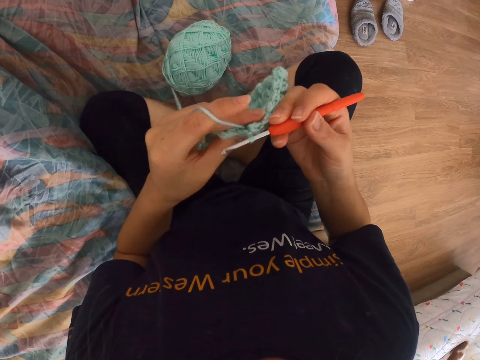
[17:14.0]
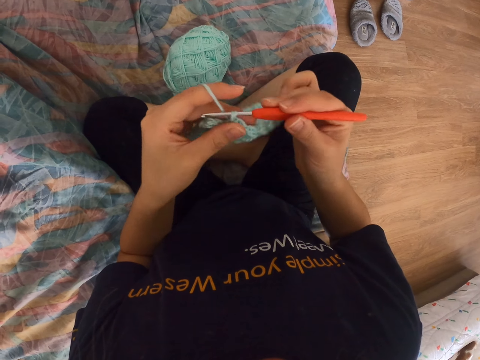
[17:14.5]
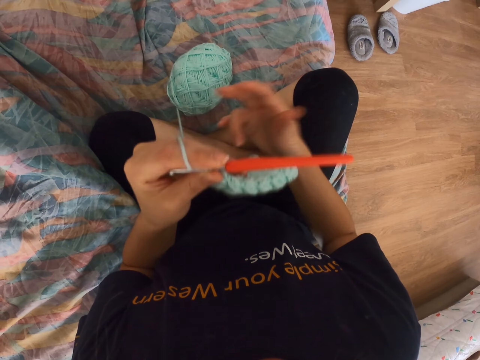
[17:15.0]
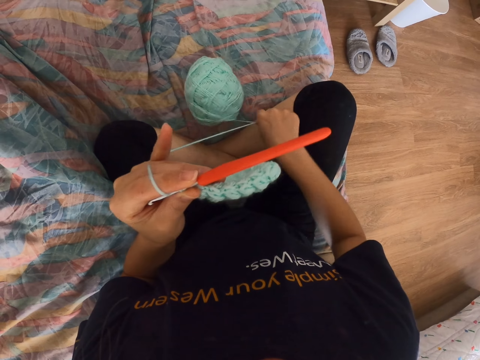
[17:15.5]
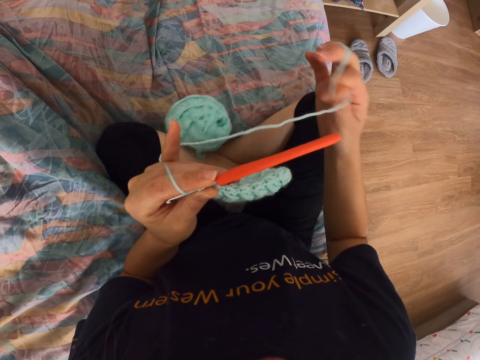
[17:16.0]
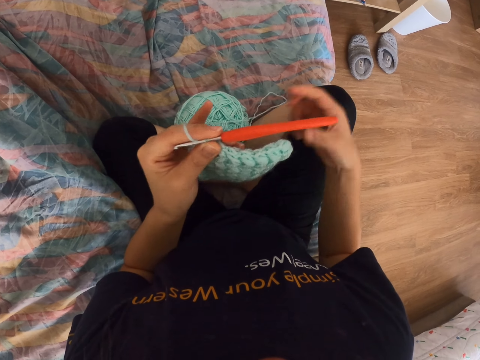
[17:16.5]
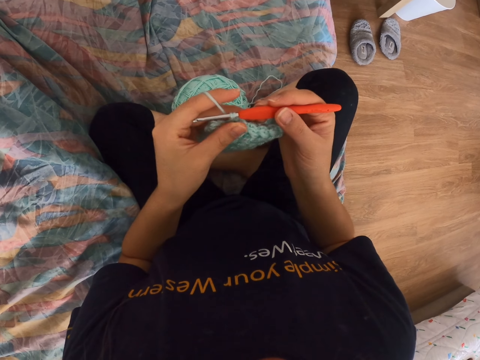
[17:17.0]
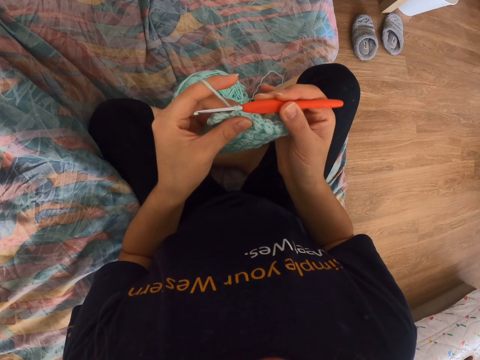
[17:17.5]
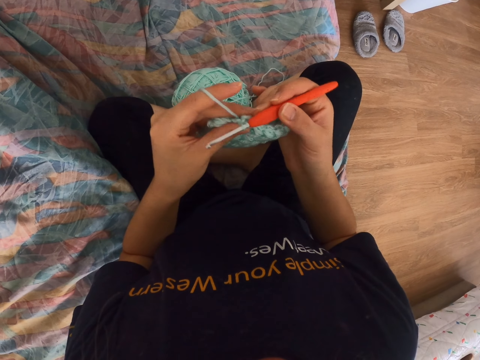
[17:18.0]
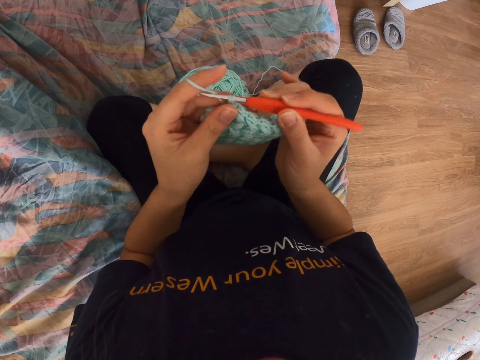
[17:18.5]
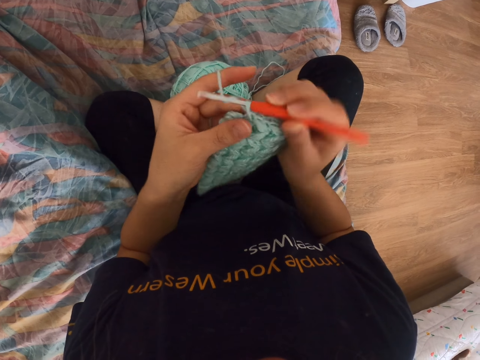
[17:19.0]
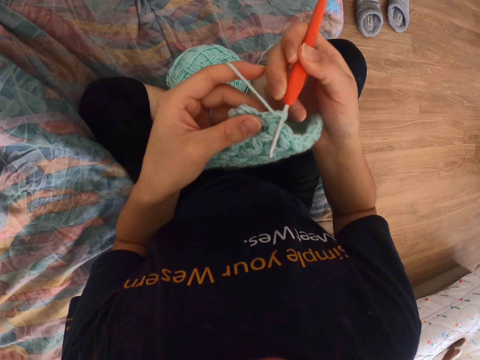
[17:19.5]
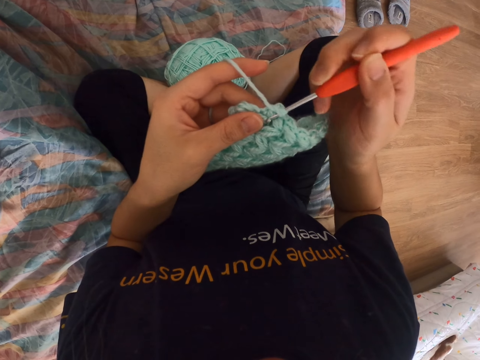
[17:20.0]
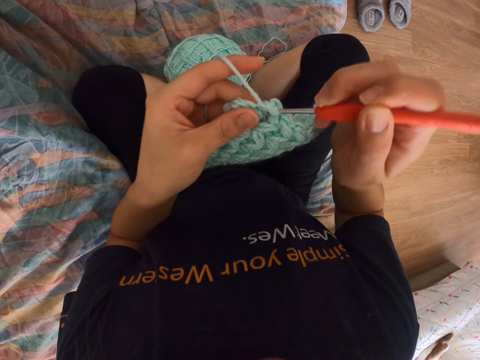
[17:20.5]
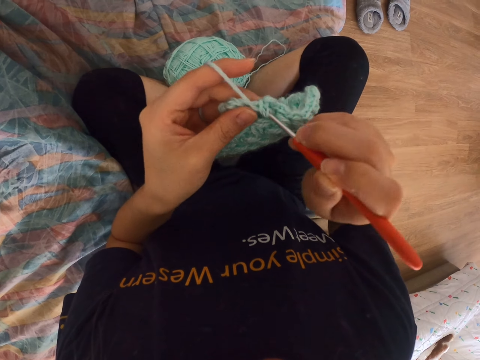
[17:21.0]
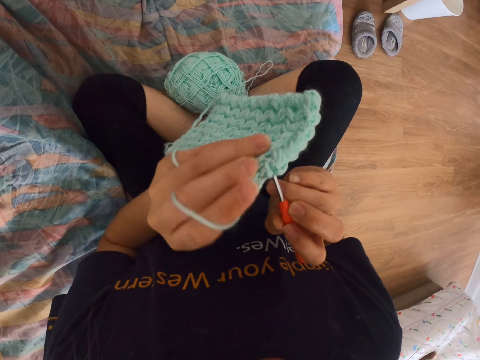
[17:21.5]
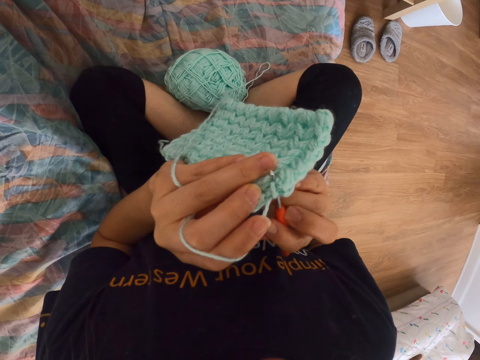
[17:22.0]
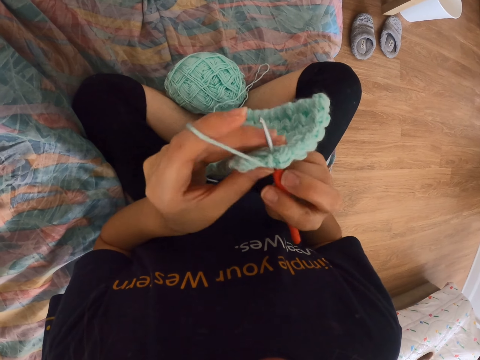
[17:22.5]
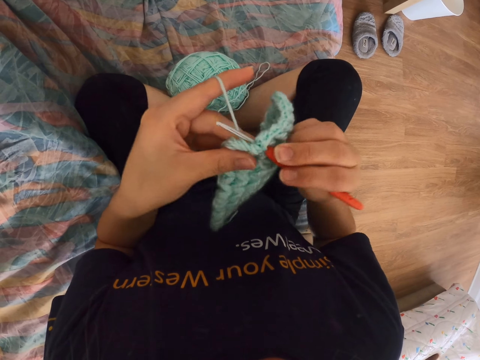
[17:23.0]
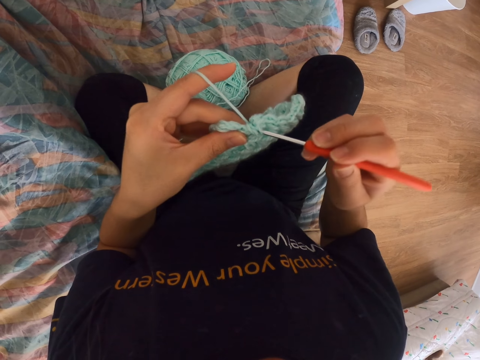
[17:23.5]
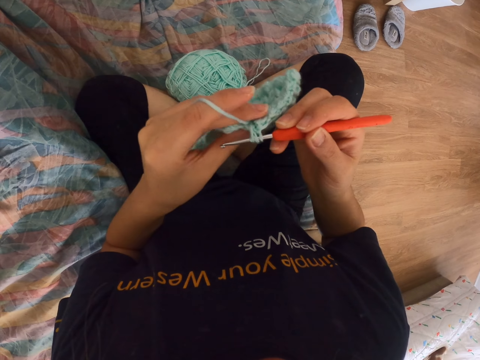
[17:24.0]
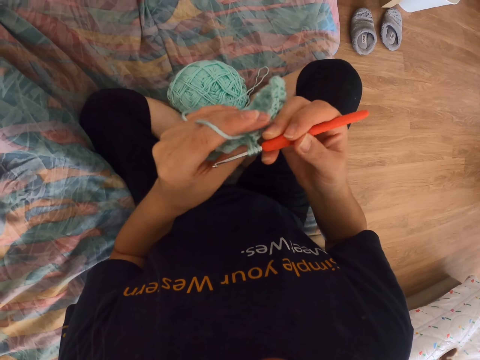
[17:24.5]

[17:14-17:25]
The camera wearer unwraps the yarn. They pull the thread. They hold the crochet hook. They knit. They crochet a cloth.

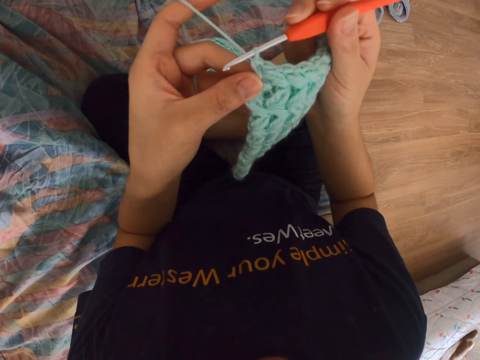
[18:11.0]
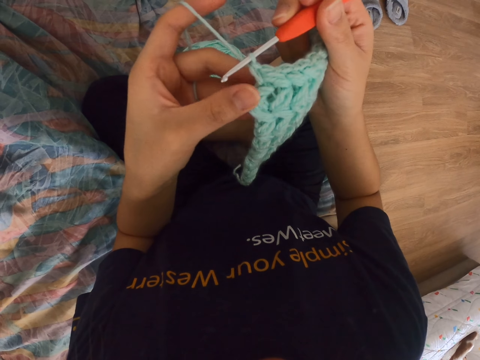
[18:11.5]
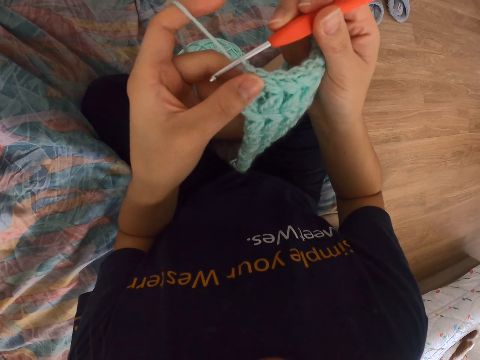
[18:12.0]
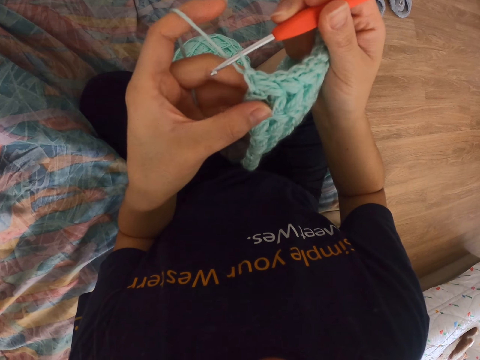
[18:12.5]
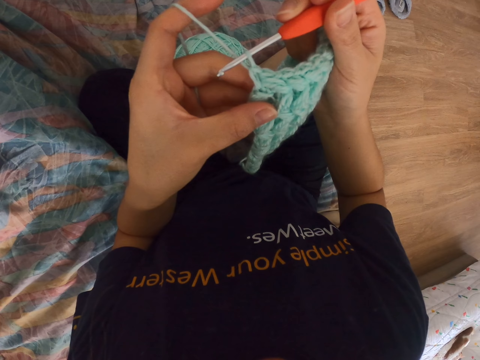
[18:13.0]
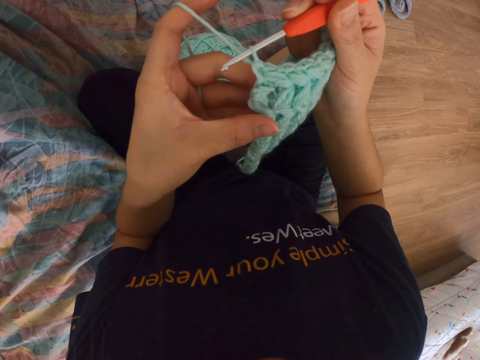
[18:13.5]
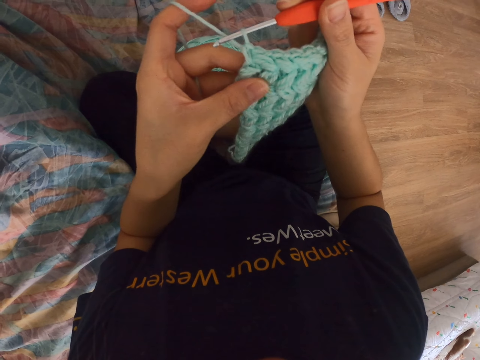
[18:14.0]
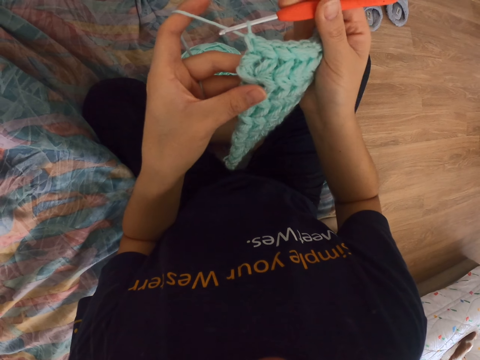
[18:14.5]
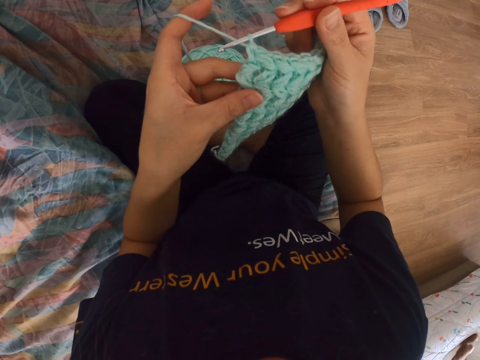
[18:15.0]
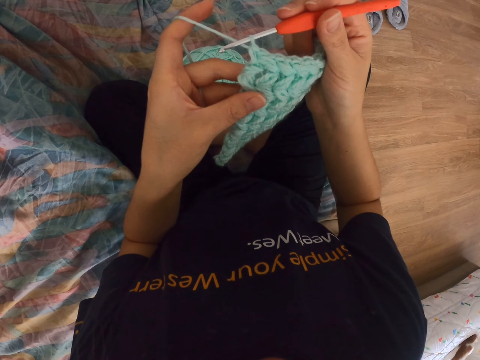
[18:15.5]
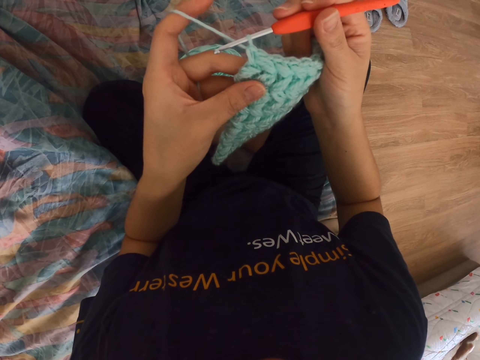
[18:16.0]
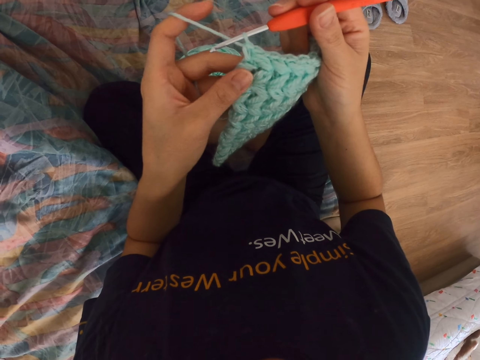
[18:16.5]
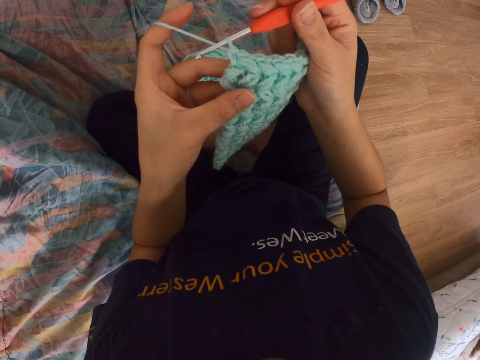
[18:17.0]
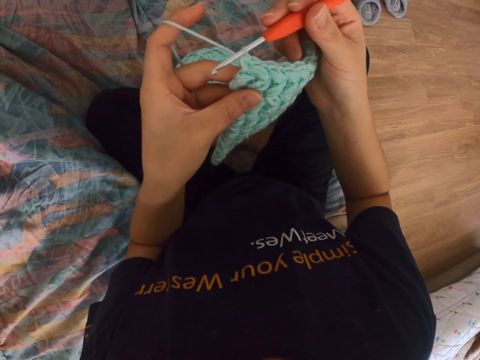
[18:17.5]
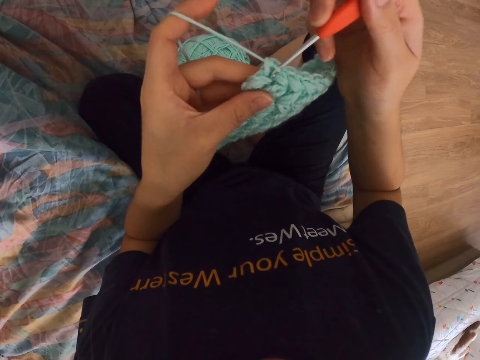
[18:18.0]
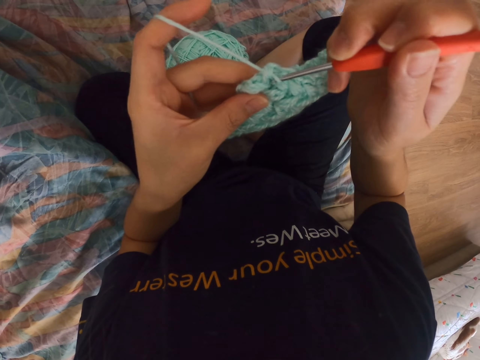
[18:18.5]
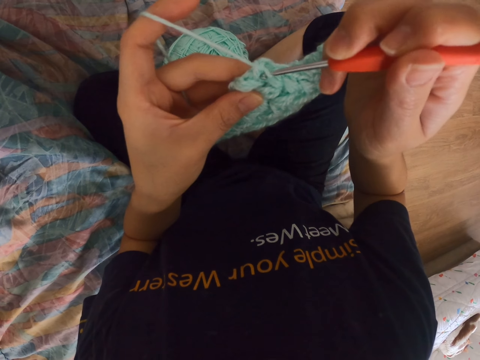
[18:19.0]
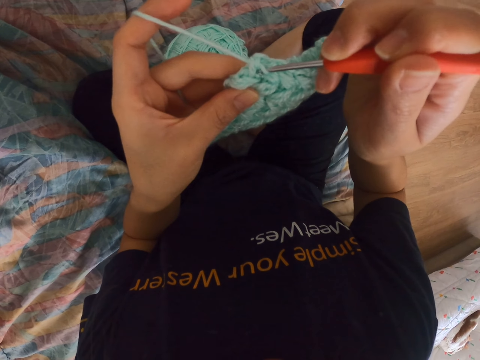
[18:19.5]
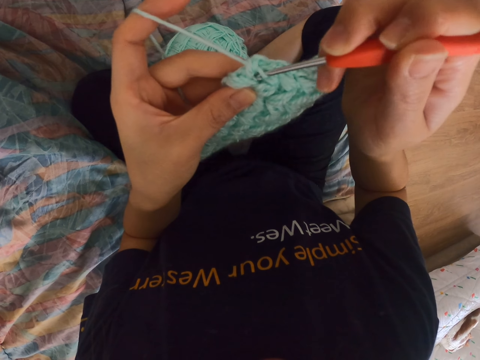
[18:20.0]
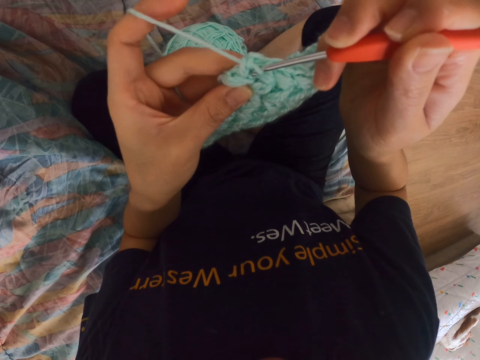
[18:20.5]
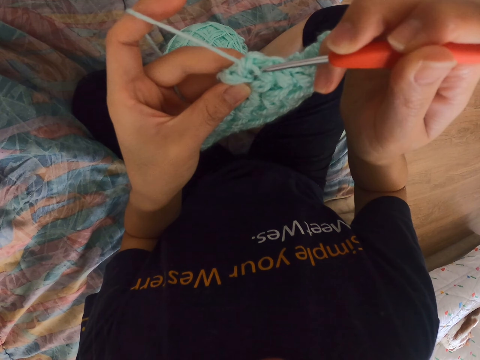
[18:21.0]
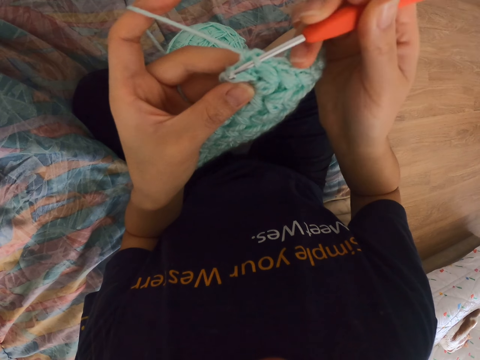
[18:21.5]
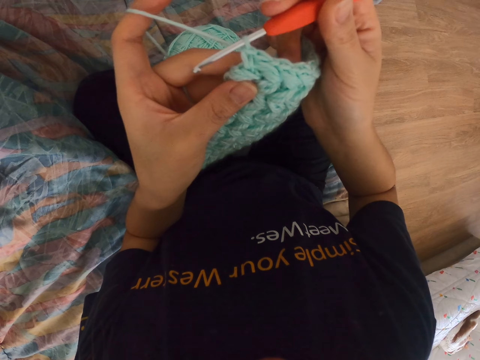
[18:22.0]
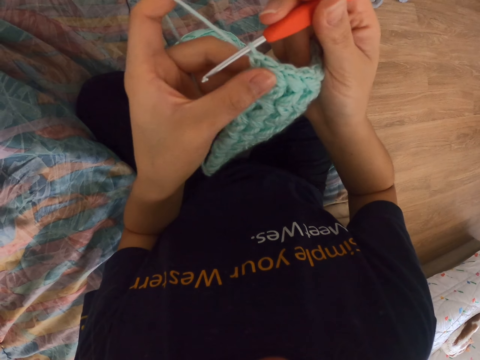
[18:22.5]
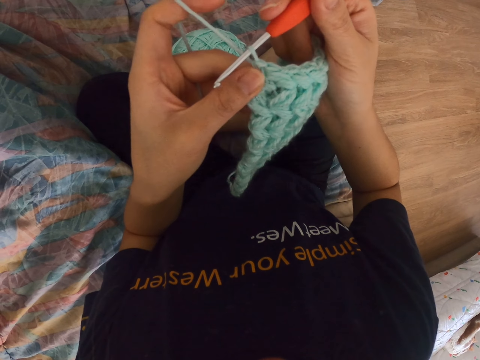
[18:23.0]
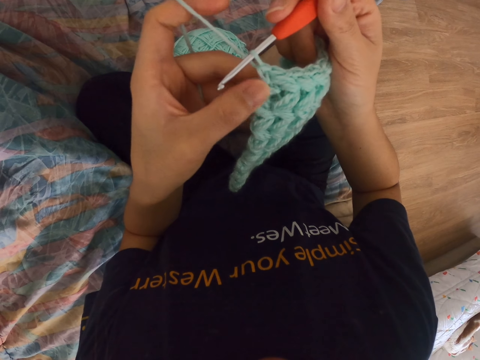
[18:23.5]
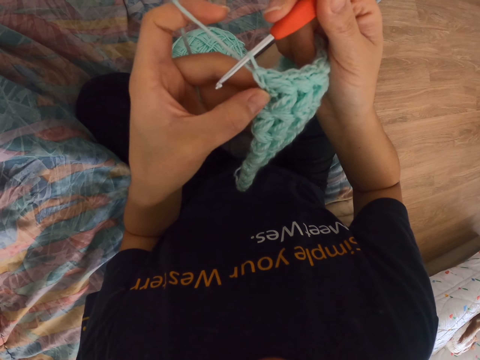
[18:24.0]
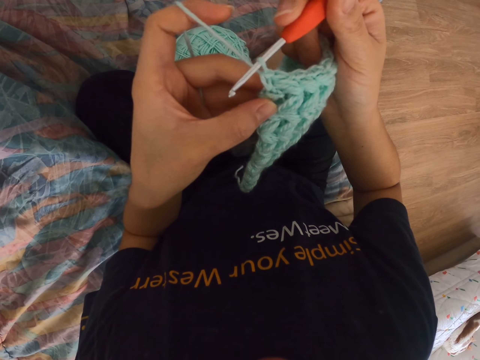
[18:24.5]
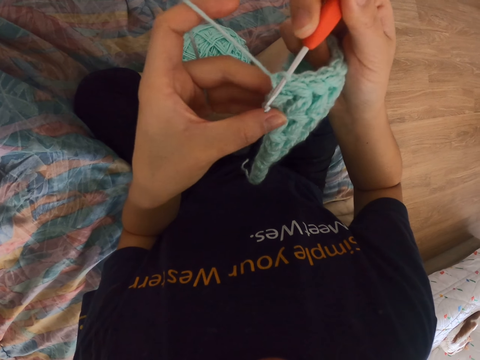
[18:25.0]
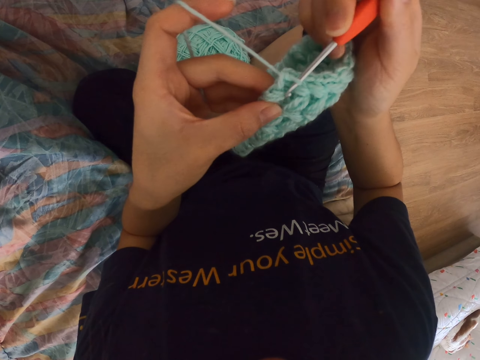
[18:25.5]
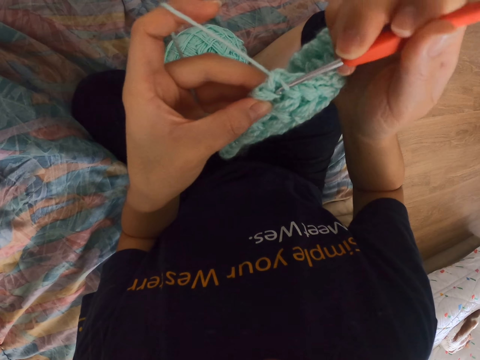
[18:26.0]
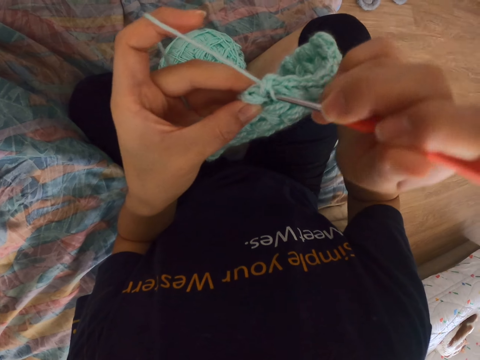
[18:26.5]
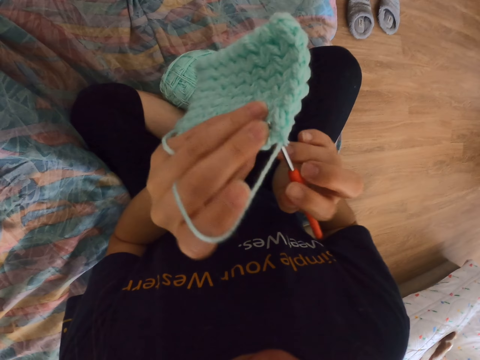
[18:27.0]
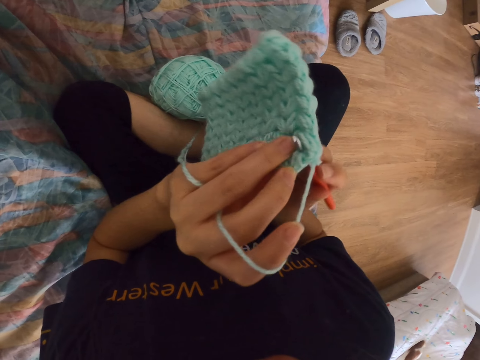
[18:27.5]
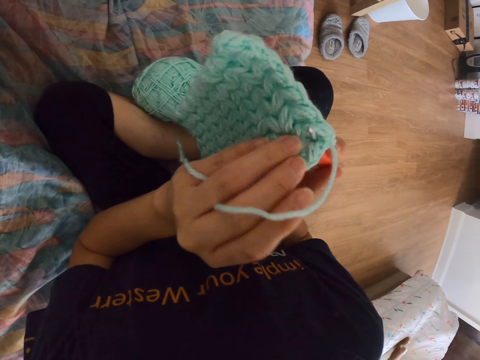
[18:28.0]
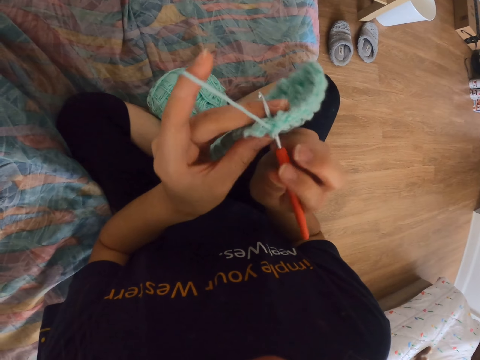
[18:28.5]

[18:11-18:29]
The camera wearer checks the knitted part. They knit. They turn the woolen cloth to the other side.
